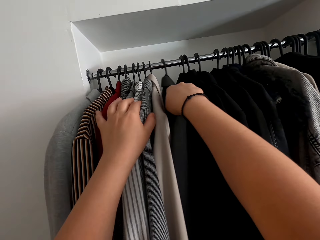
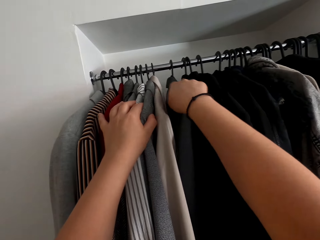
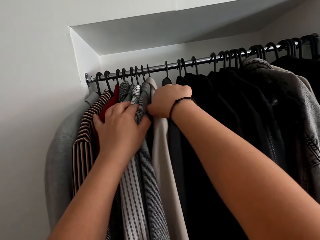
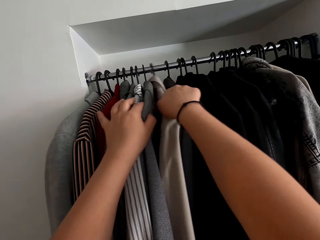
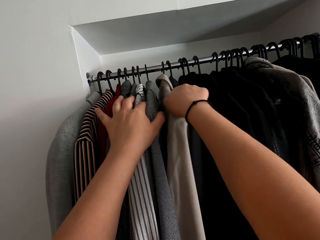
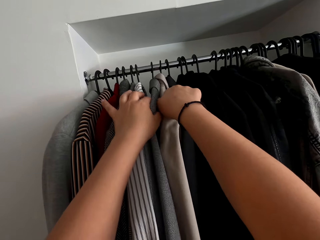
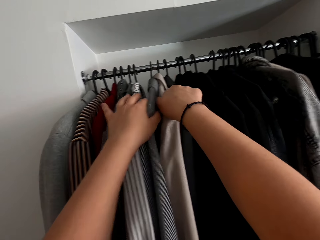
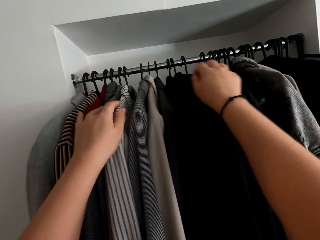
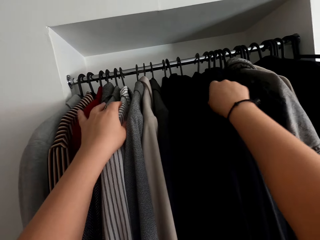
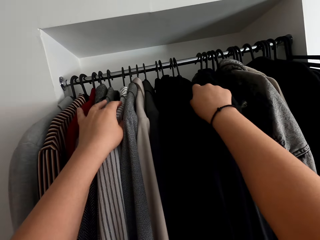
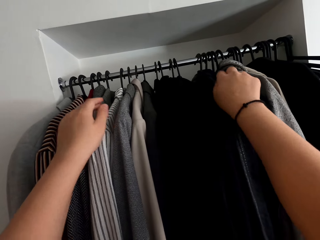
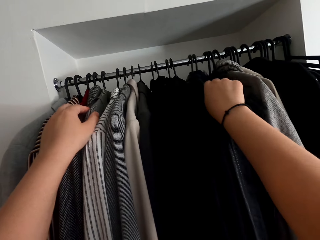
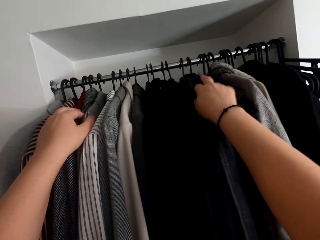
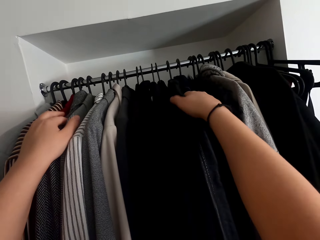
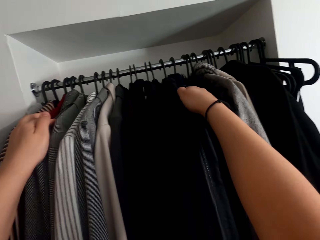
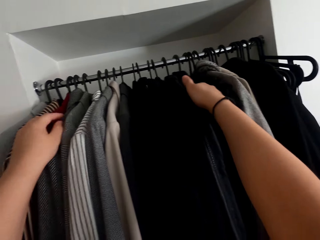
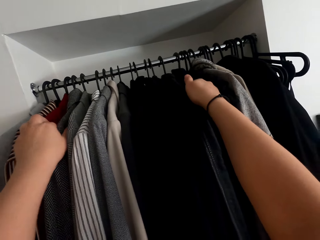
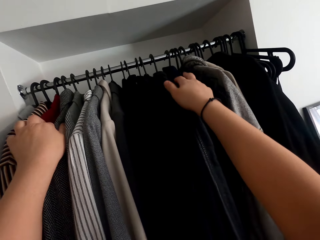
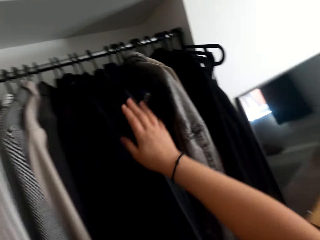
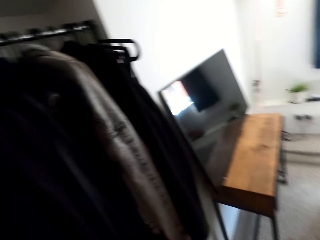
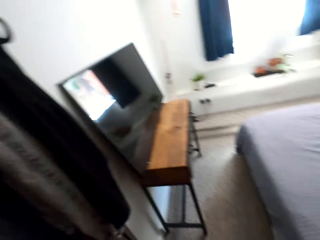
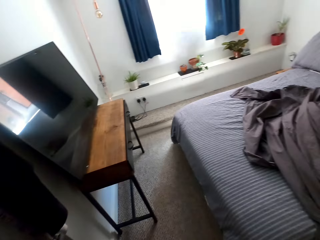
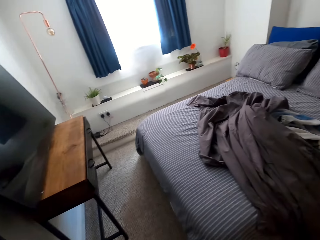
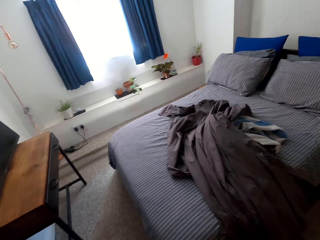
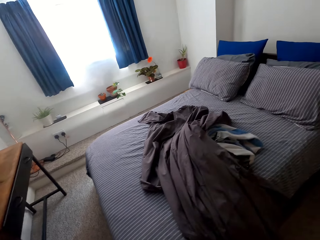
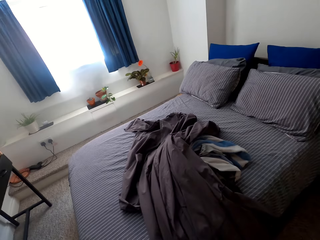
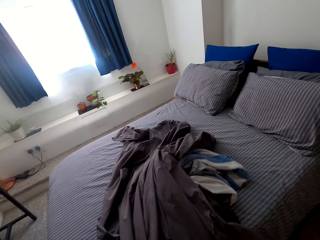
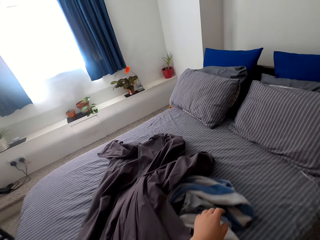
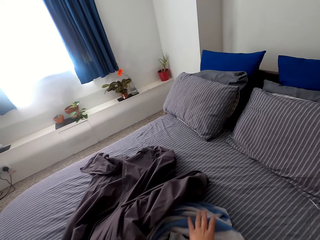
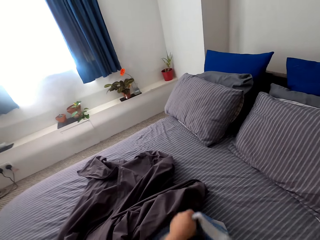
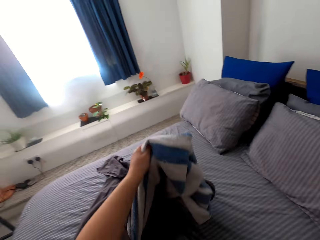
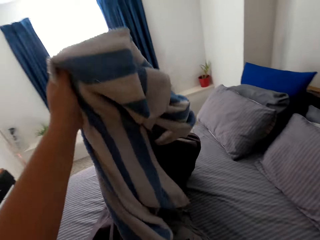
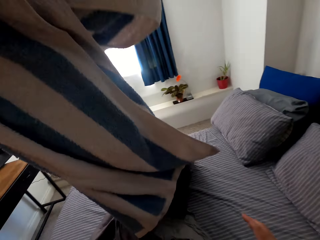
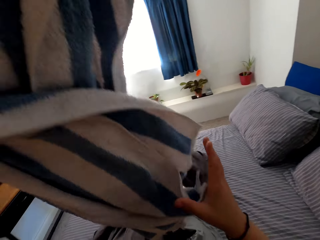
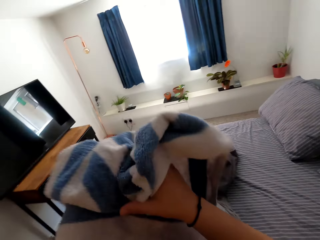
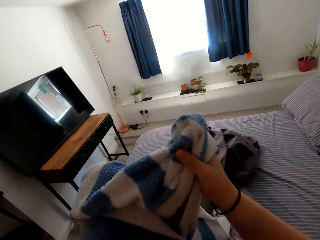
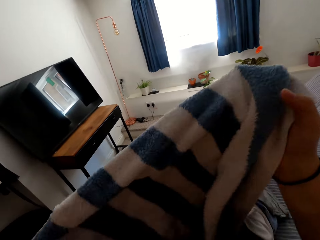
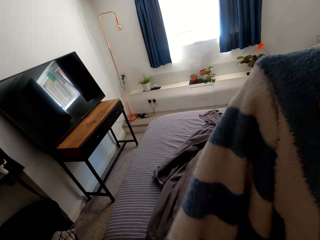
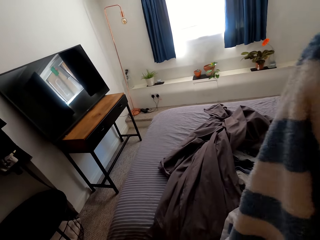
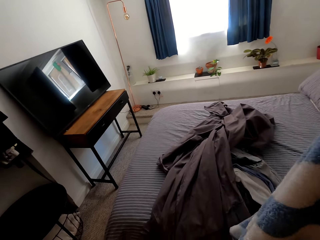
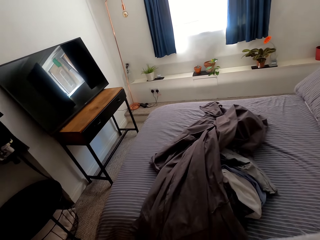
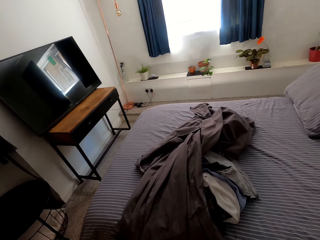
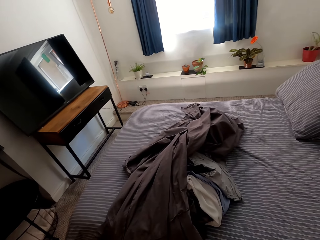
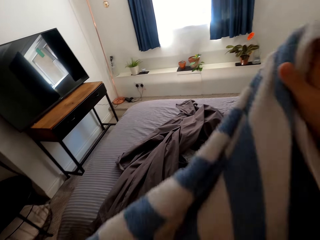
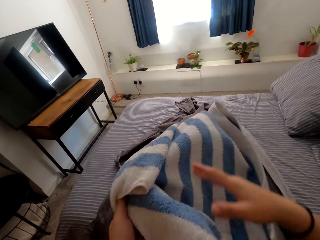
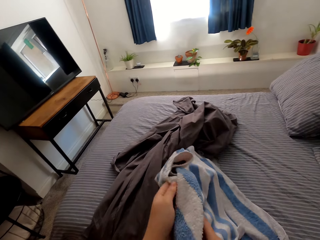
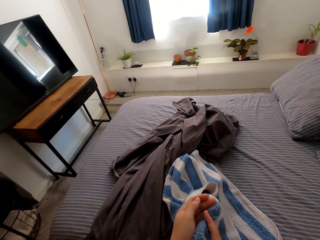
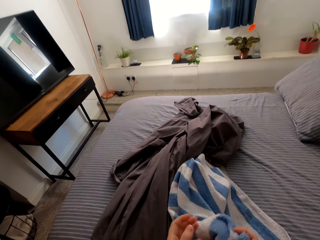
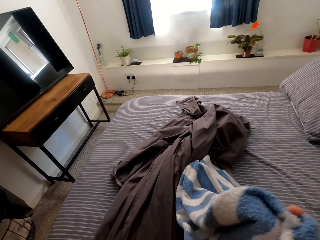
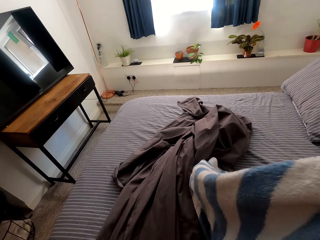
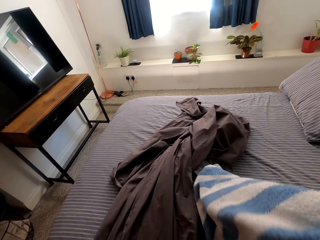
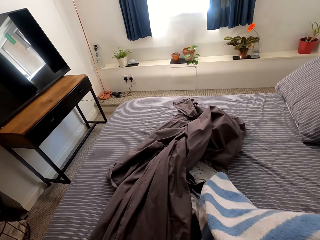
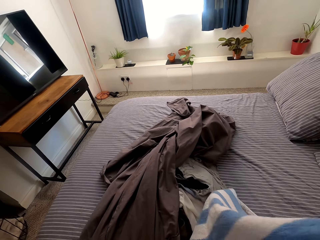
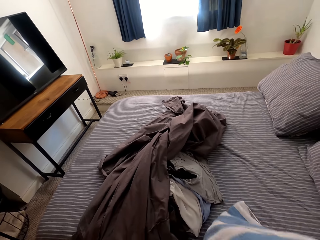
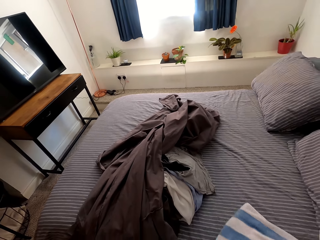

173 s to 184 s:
The camera wearer walks around the room. They pick up a towel. They fold the clothes.

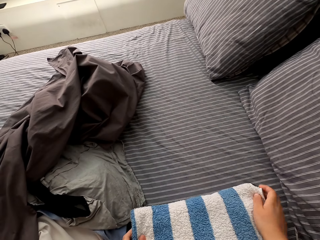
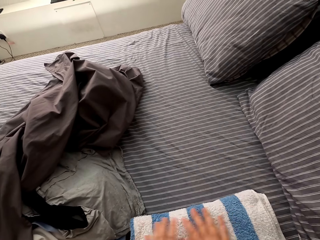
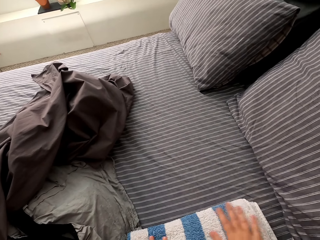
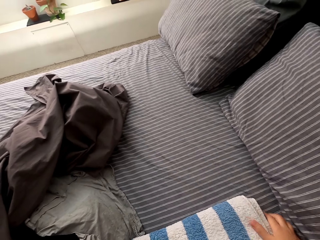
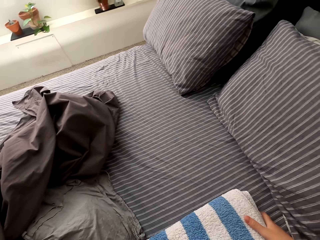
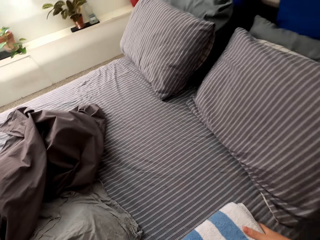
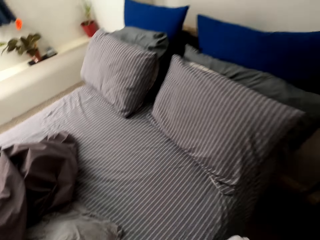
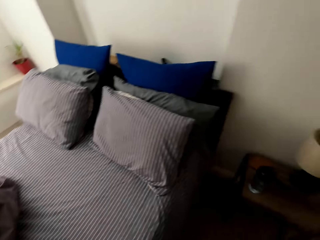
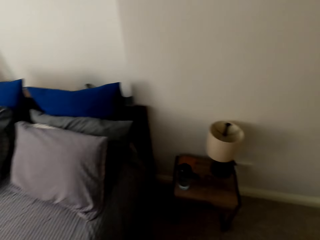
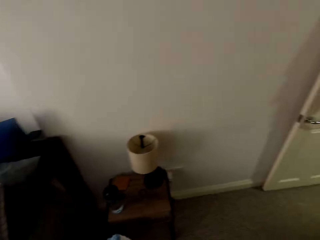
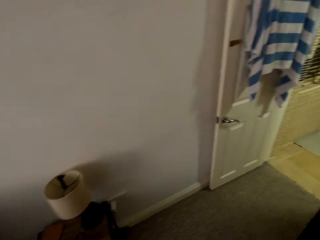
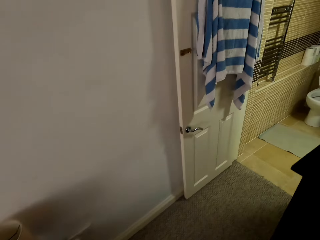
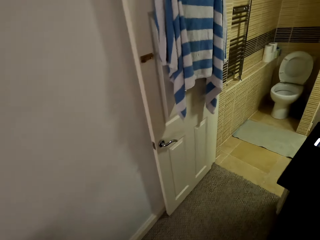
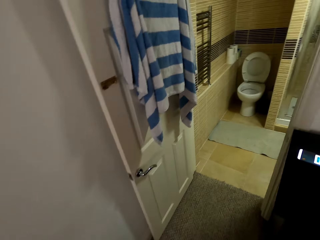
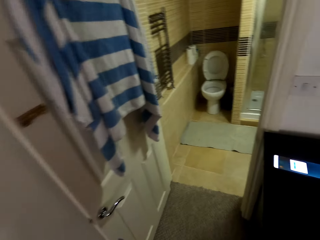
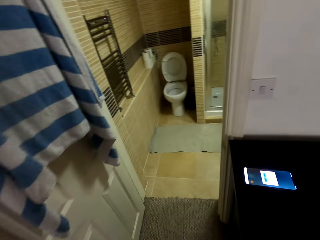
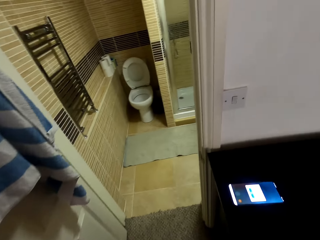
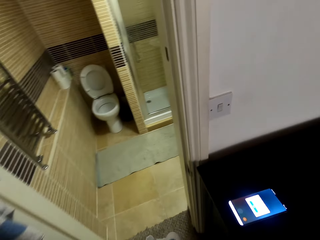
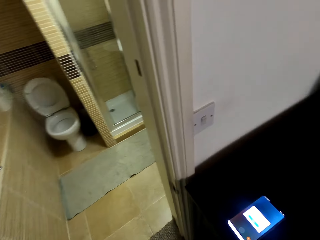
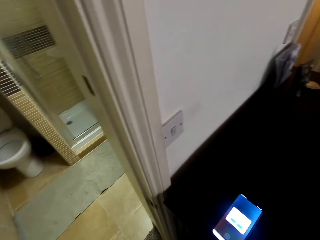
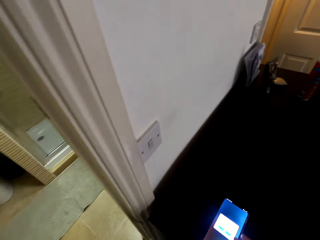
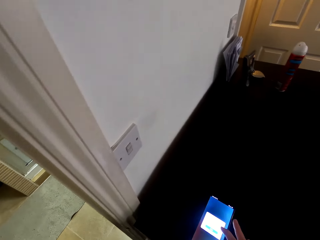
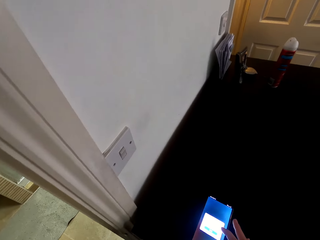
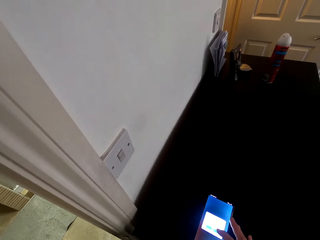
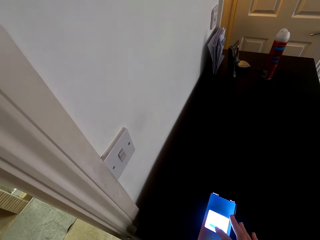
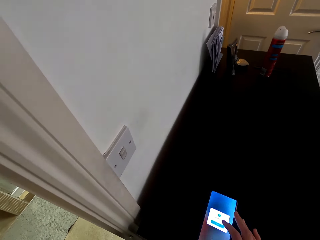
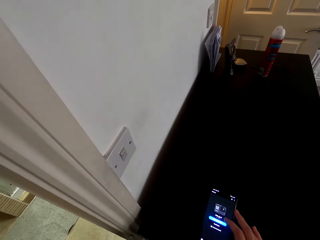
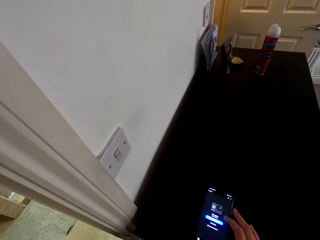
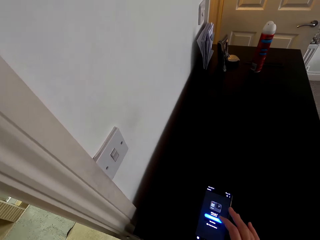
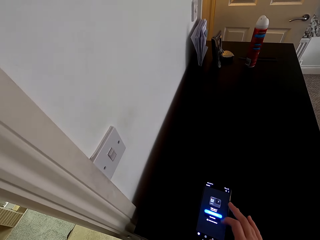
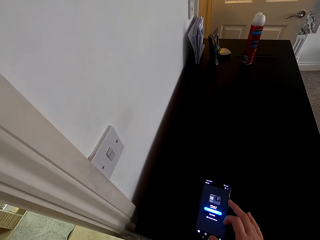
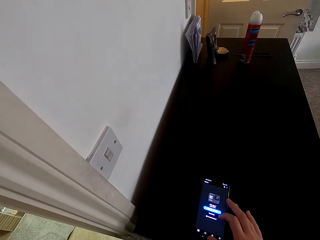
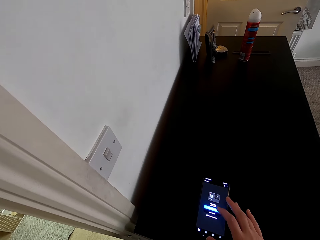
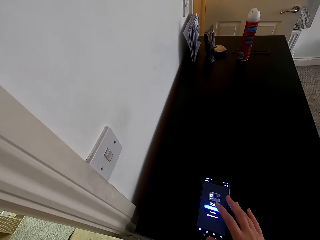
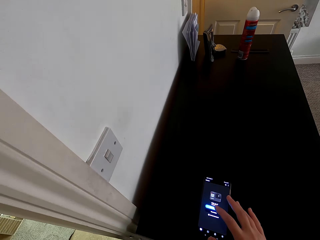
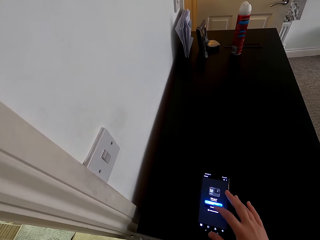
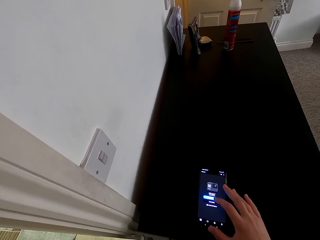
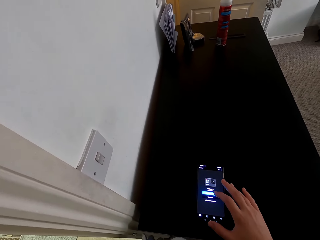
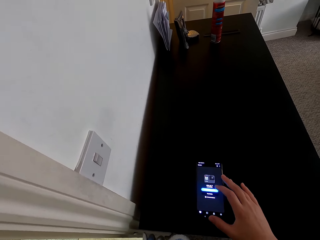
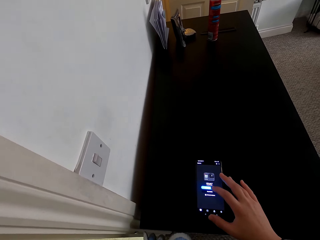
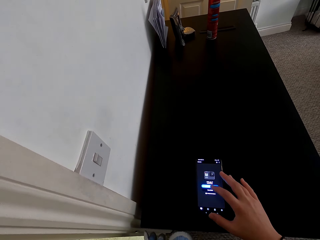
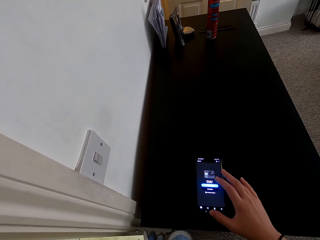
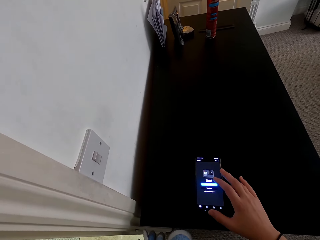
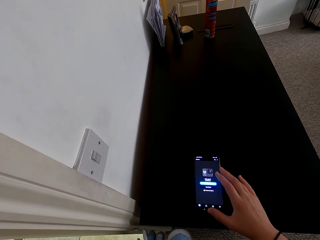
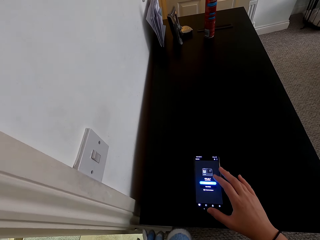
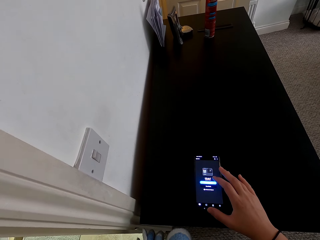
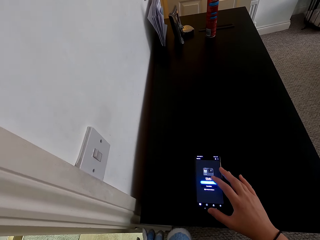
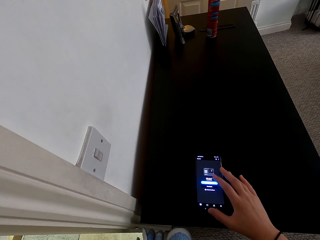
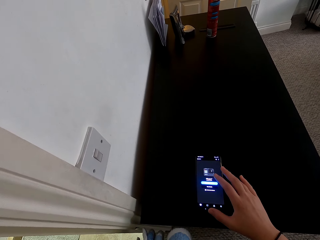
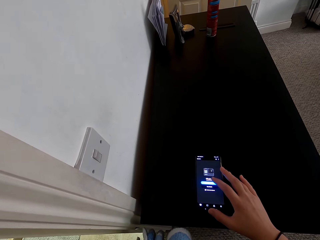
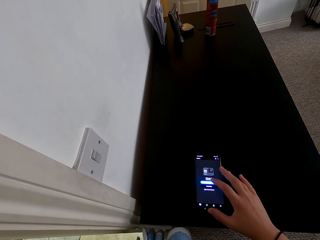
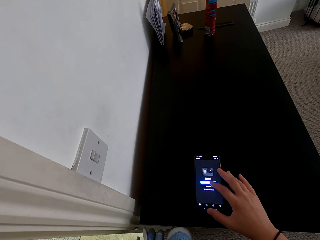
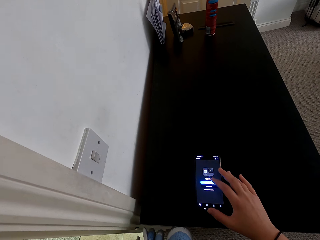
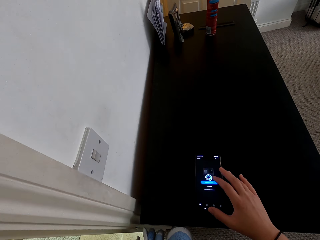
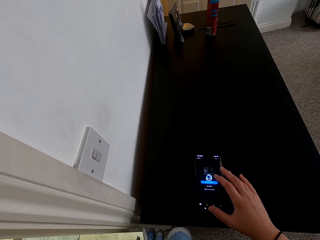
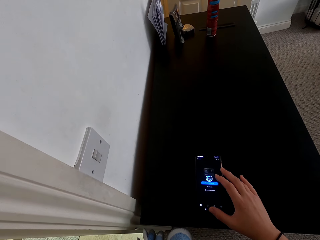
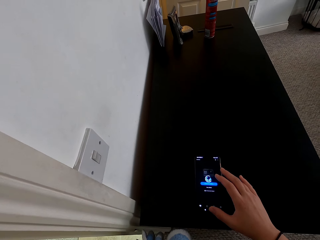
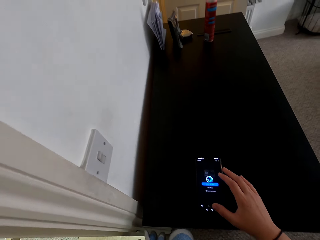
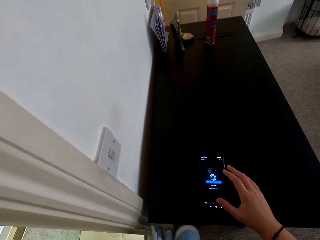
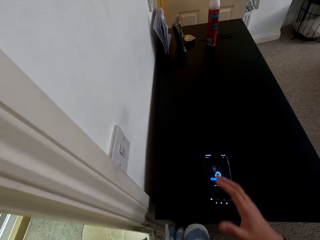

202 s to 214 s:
The camera wearer walks out of the bedroom. They scroll the phone.
